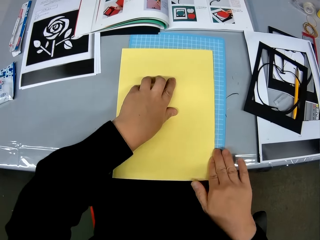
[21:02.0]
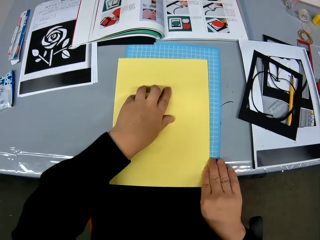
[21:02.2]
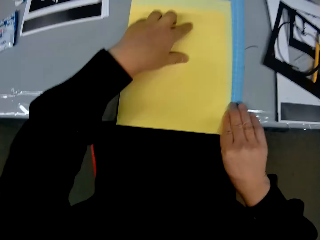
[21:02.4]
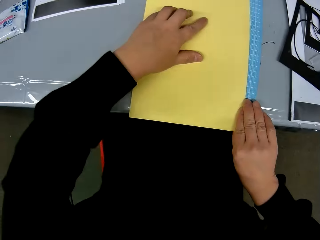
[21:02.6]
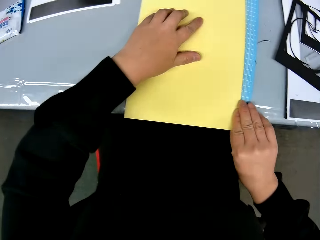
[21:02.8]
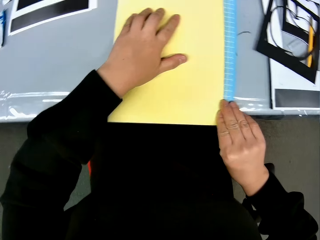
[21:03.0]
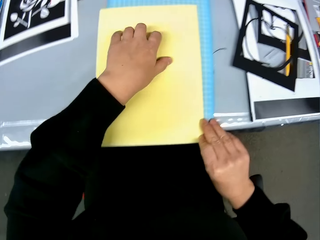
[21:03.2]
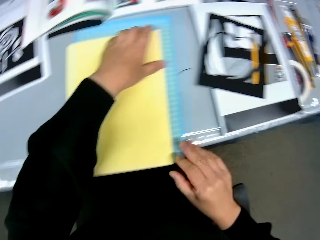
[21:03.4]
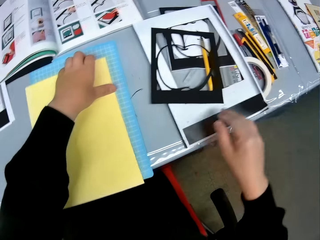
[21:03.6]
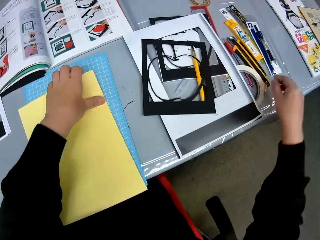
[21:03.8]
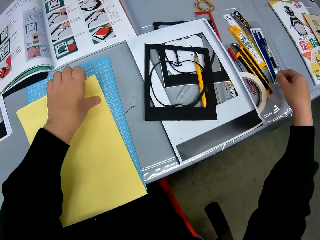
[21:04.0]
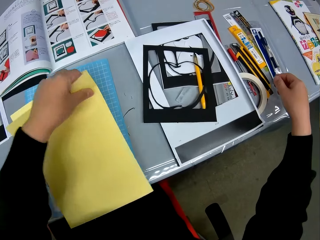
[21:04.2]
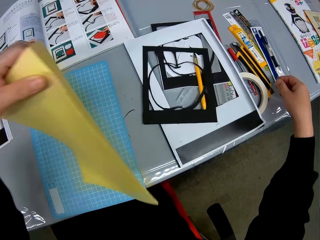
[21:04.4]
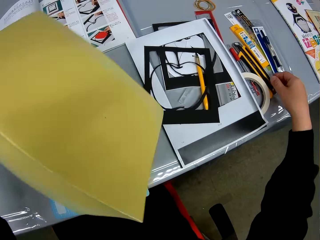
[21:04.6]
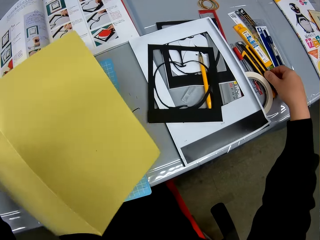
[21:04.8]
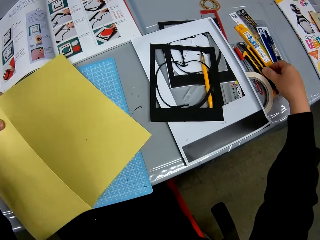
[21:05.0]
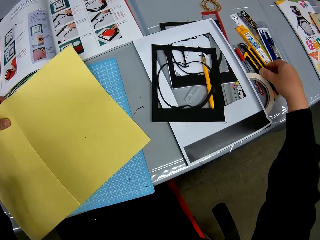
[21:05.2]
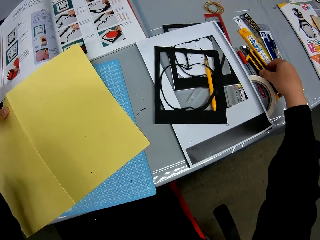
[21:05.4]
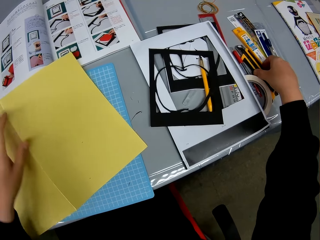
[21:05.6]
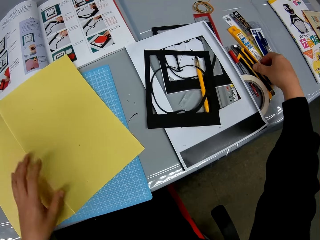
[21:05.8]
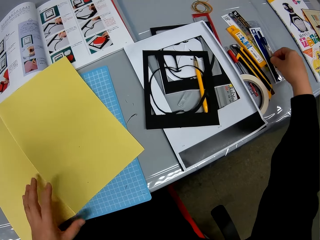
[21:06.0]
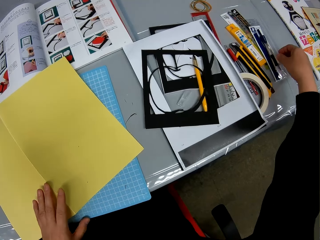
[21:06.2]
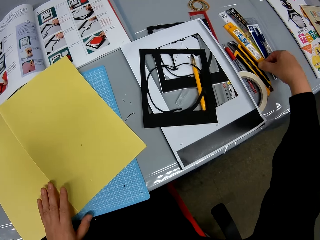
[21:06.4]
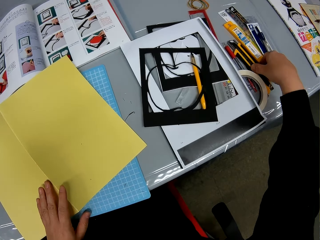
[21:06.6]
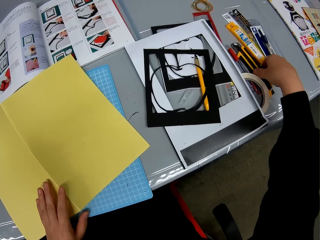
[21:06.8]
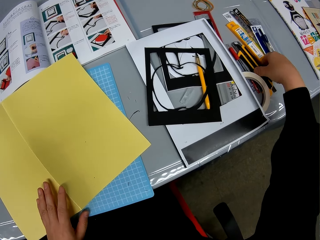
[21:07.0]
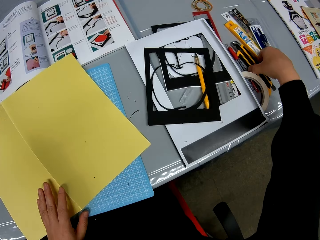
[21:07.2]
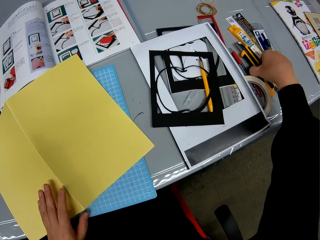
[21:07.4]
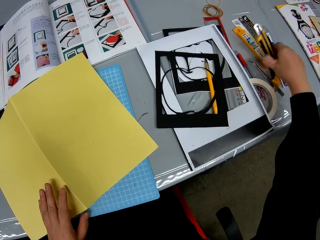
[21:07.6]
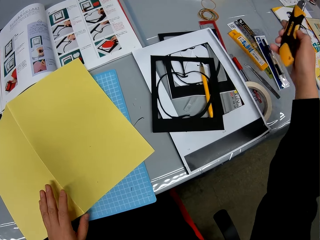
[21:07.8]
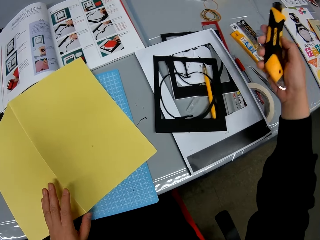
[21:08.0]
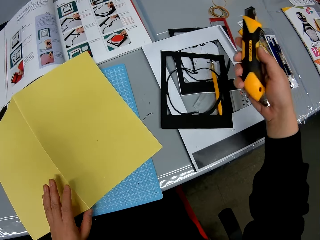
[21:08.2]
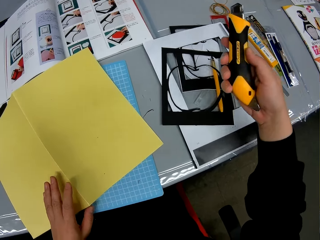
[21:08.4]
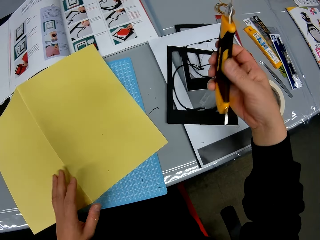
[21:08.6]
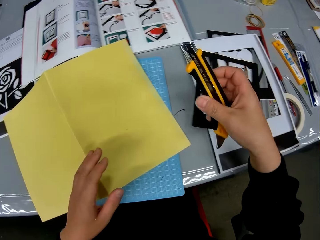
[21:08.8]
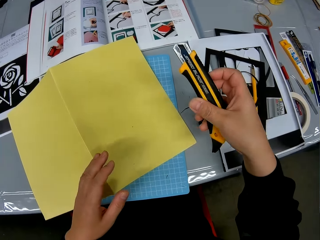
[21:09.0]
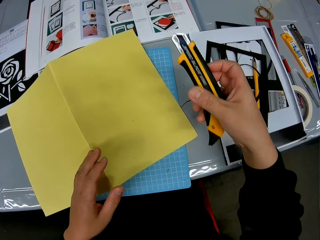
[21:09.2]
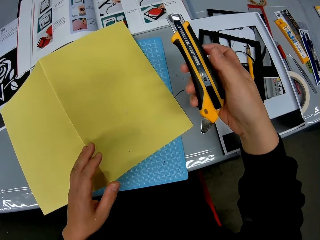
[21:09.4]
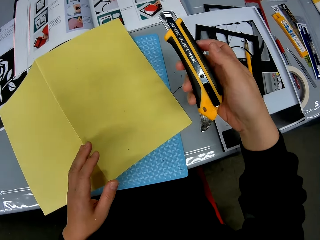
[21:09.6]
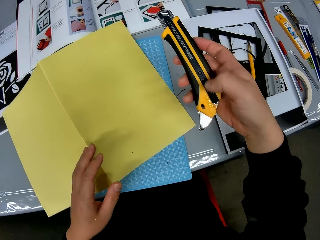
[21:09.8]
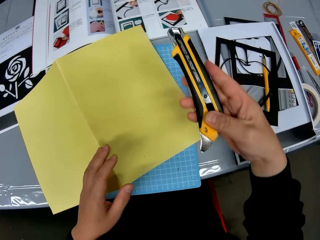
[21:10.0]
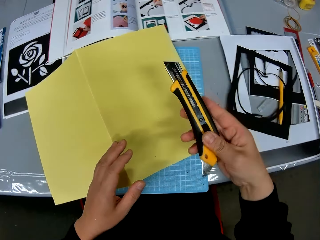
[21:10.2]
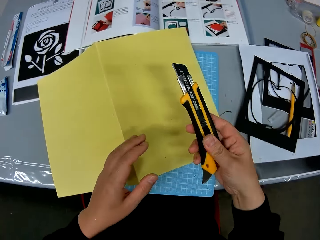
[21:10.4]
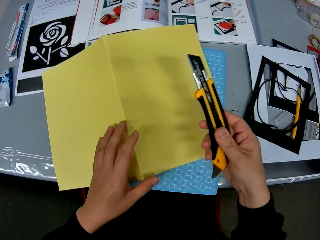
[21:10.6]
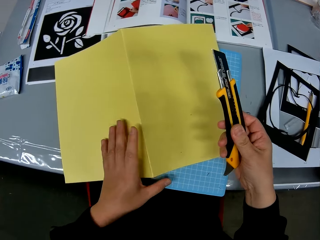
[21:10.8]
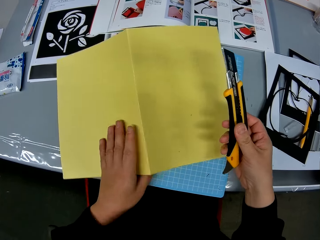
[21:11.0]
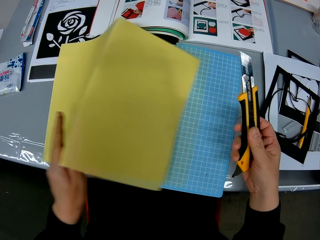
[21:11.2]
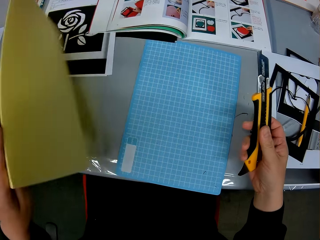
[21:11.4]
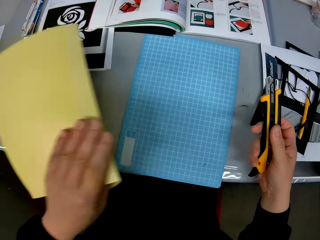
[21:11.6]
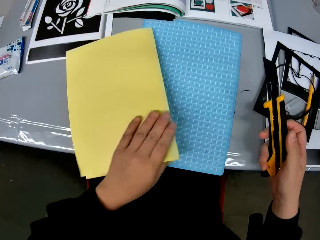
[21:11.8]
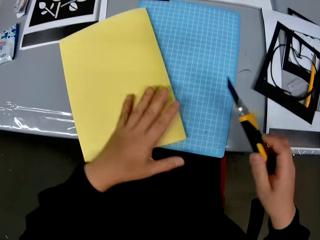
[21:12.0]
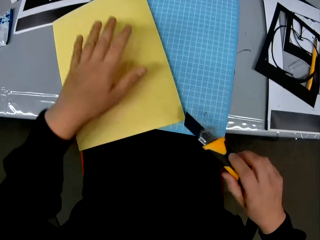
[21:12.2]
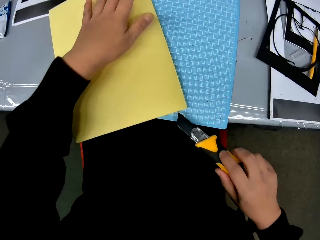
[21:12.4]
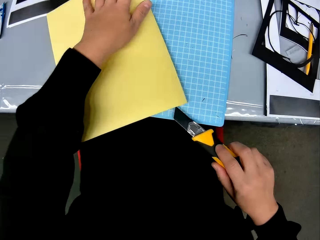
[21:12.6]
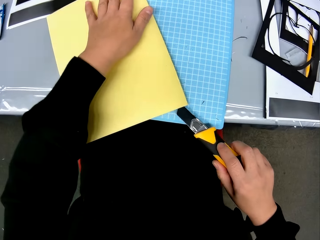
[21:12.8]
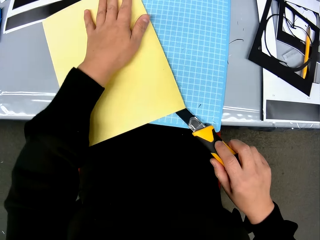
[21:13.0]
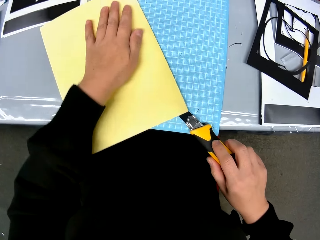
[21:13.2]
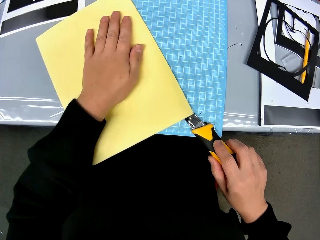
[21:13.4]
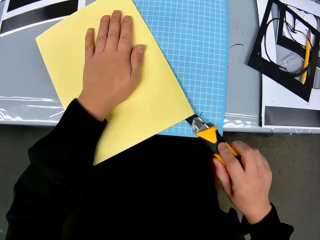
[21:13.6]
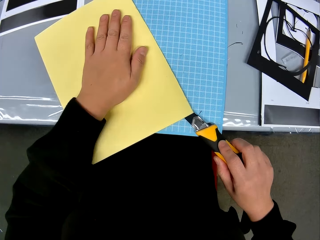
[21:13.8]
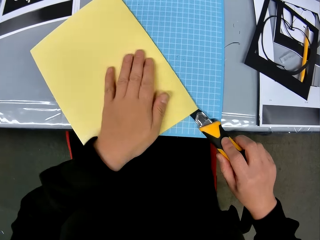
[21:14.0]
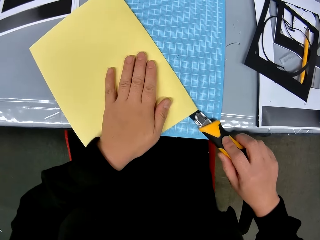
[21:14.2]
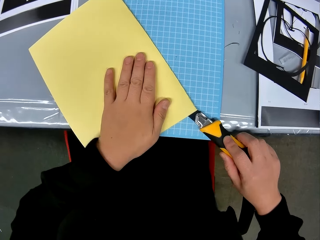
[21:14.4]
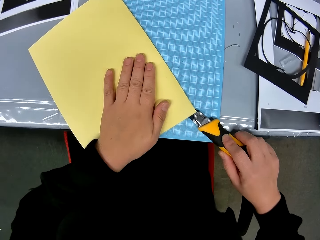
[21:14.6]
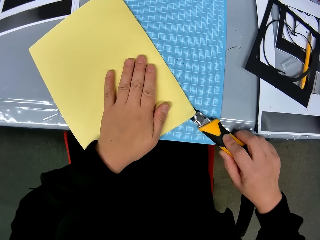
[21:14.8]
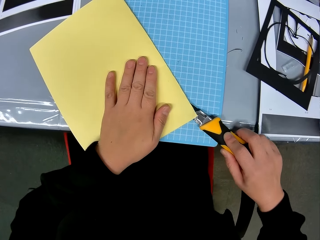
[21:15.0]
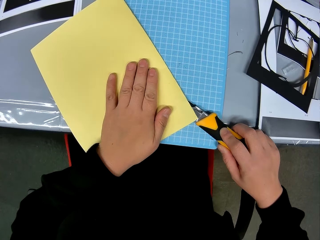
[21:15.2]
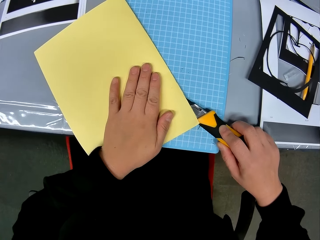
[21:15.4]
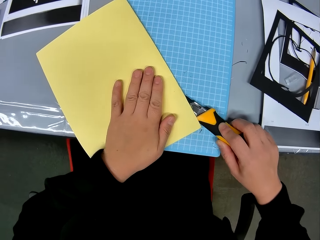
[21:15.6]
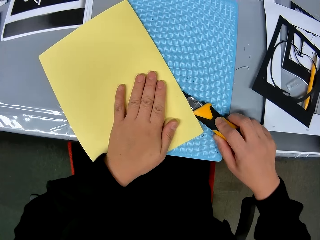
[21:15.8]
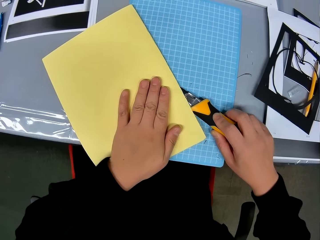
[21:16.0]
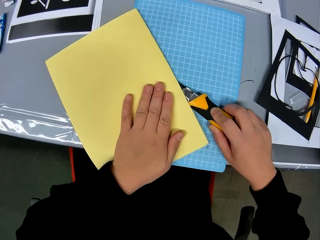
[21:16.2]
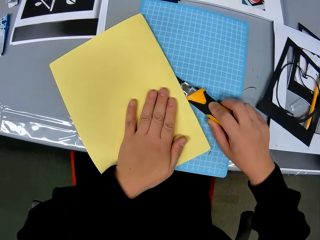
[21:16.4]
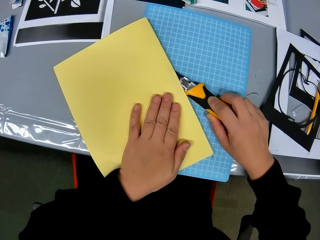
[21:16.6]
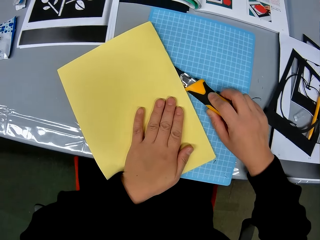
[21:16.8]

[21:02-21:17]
The camera wearer straightens the manila paper. He picks up a precision cutting knife or craft blade on the table. He pushes the blade out. He adjusts the precision cutting knife in his hand. He folds the manila paper. He cuts the craft sheet with the precision knife.

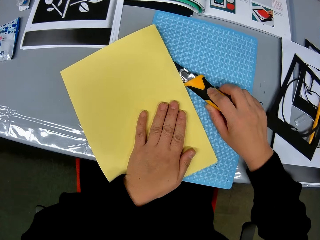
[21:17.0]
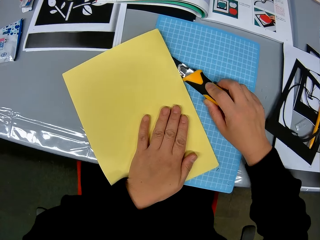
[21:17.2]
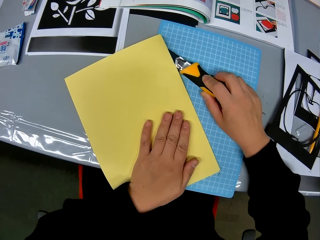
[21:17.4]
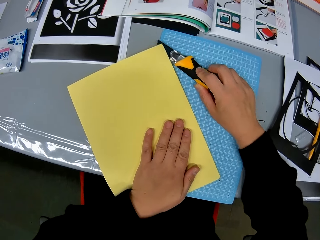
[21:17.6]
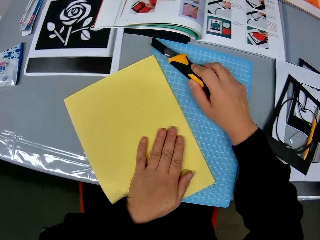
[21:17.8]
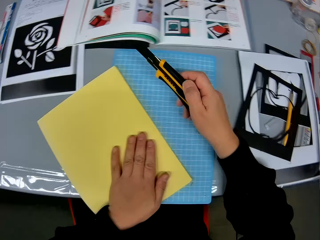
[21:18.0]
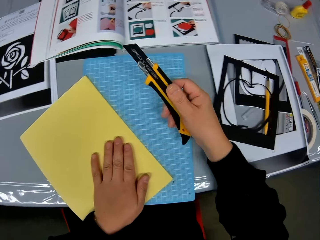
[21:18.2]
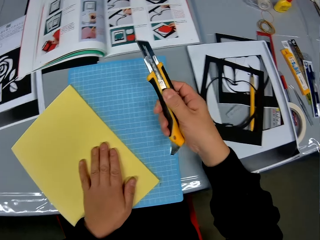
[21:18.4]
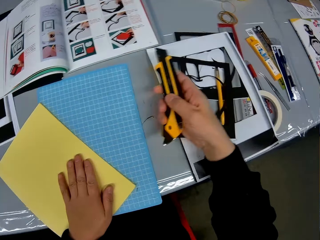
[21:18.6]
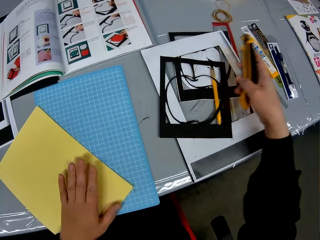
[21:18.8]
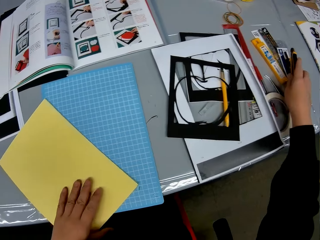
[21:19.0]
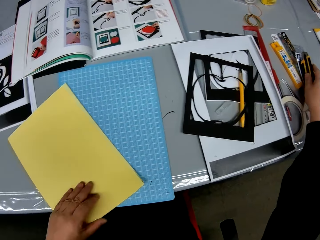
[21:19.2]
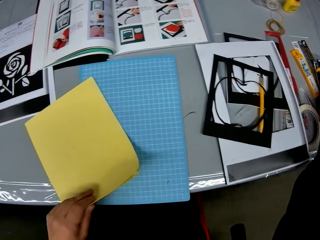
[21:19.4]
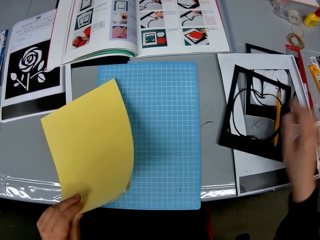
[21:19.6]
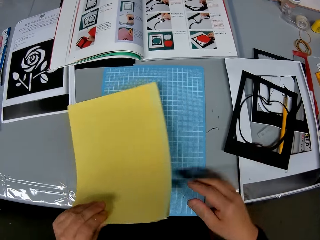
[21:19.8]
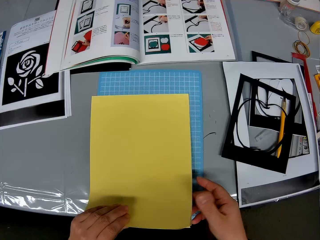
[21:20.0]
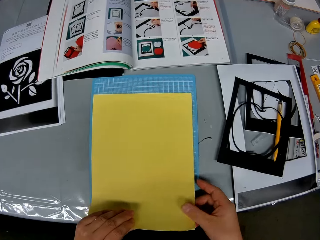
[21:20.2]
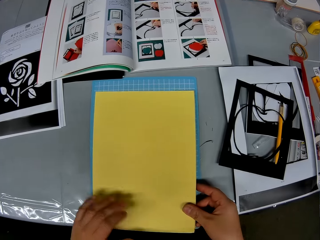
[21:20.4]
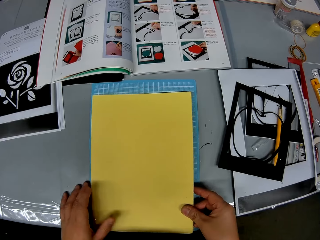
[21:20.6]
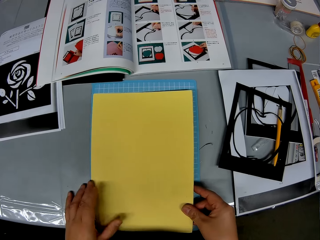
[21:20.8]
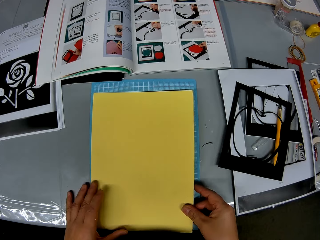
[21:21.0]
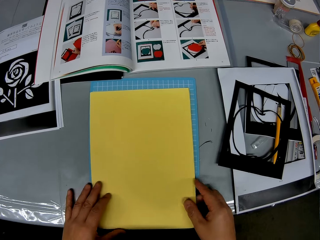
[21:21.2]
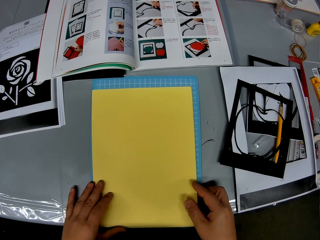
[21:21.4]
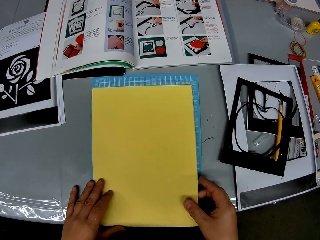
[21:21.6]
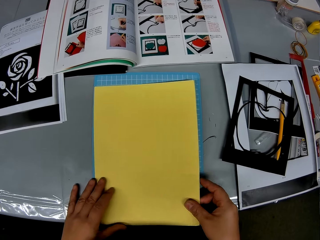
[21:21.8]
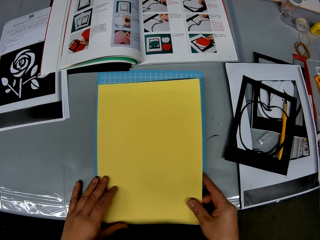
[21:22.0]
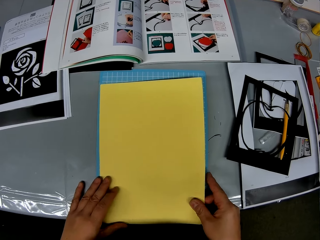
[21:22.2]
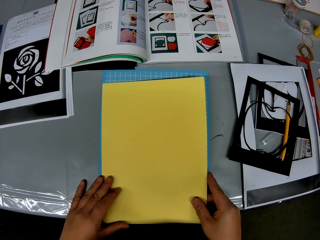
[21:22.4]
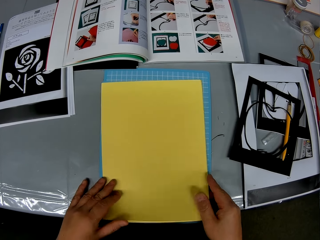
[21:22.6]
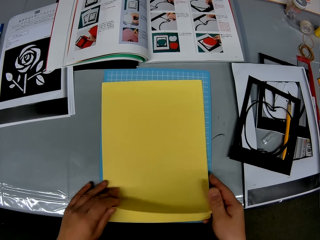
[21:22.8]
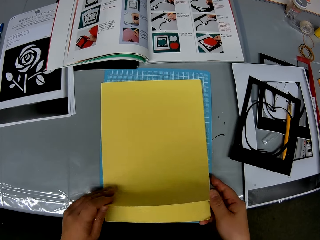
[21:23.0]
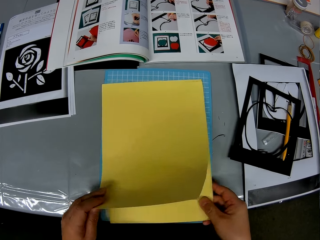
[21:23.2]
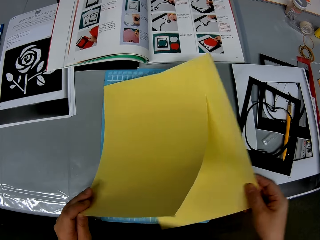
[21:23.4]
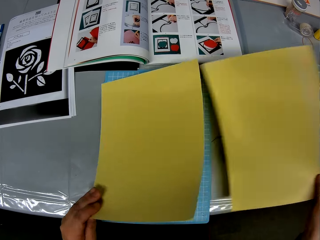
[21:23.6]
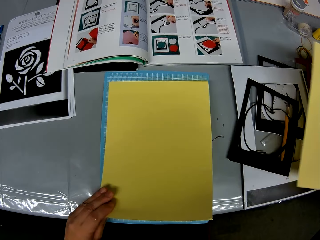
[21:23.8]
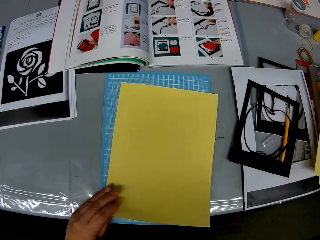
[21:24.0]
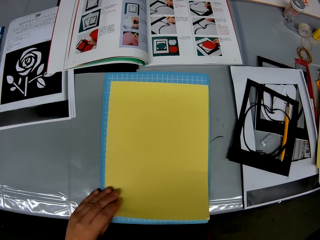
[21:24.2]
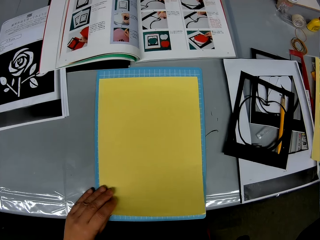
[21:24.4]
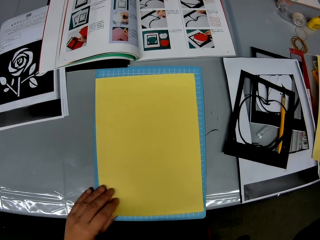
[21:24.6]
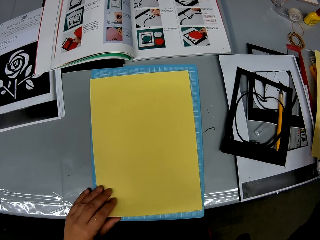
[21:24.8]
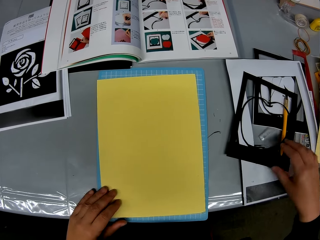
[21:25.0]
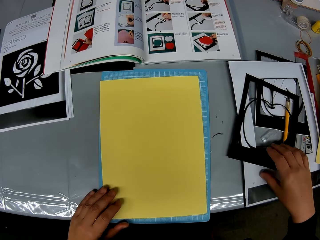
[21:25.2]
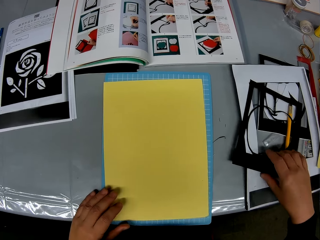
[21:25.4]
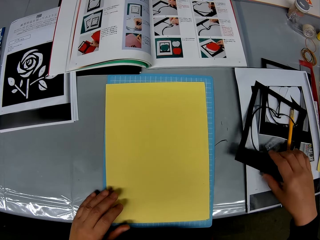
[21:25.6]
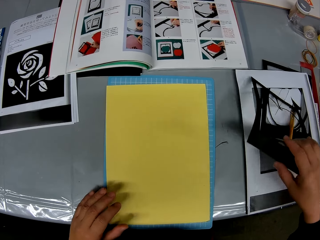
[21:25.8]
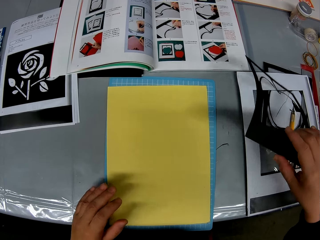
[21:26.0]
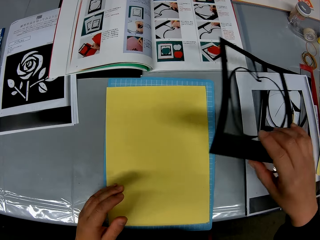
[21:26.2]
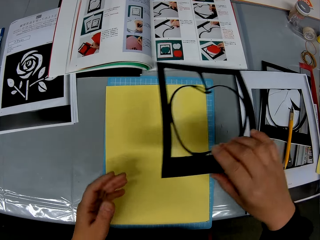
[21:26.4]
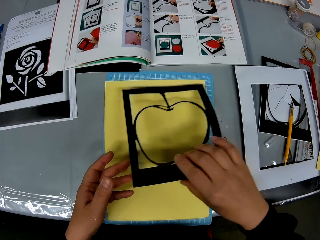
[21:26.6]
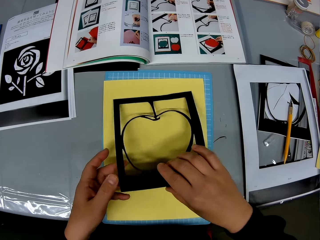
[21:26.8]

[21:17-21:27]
The camera wearer pushes the blade in. They drop the precision knife back on the table. They separate the manila, drop one of the craft sheets on the table, and pick up the craft on the table.
